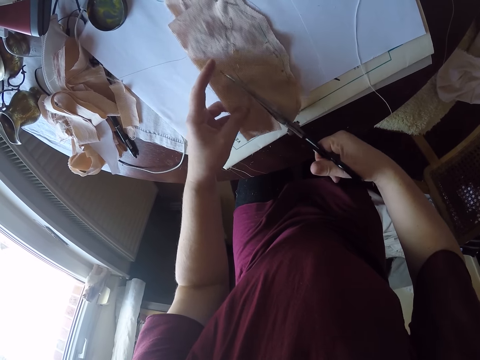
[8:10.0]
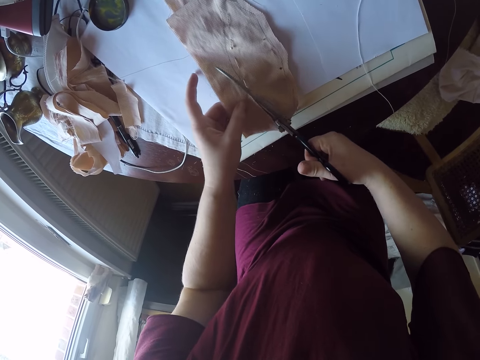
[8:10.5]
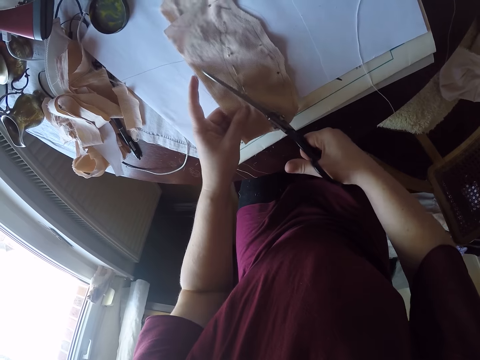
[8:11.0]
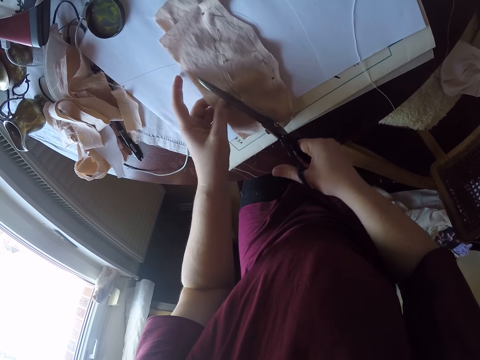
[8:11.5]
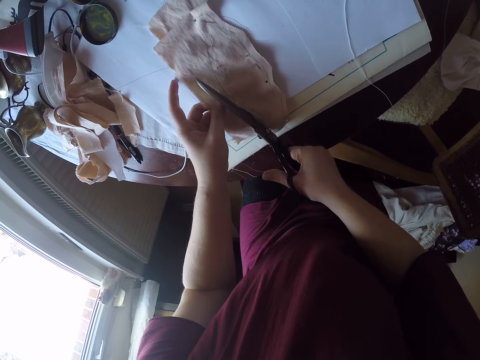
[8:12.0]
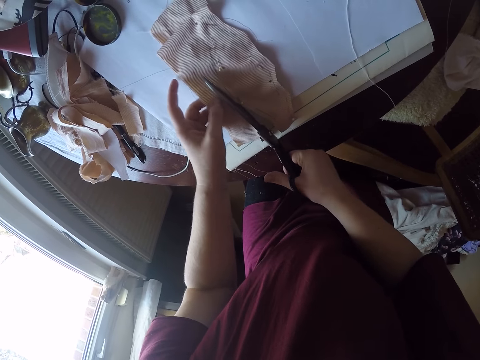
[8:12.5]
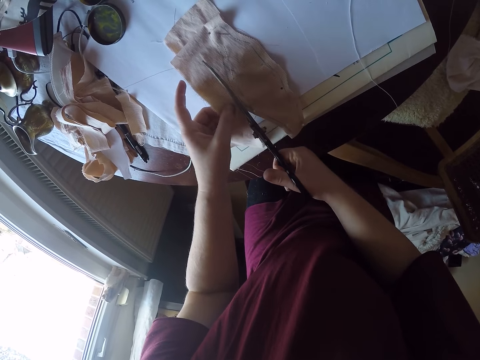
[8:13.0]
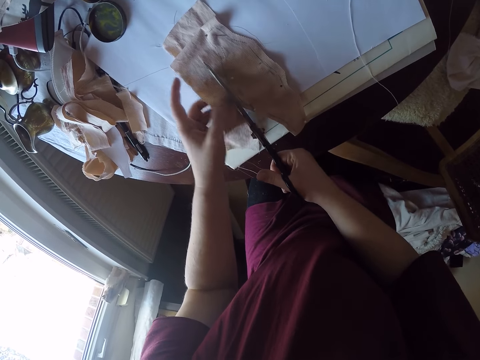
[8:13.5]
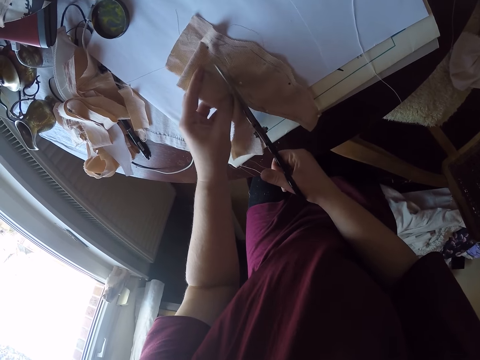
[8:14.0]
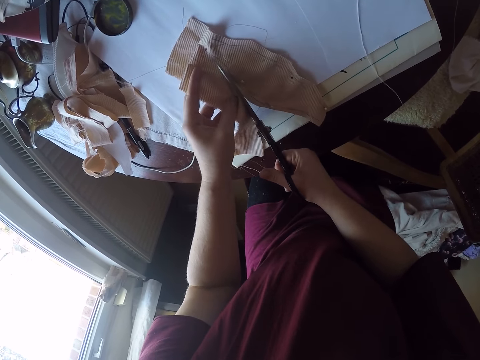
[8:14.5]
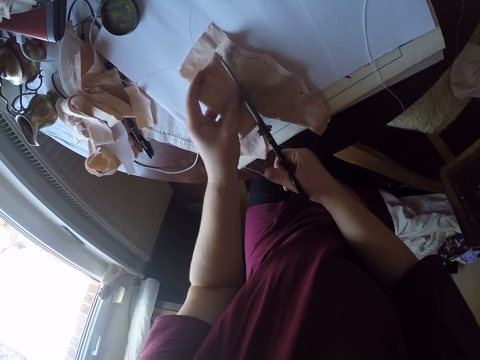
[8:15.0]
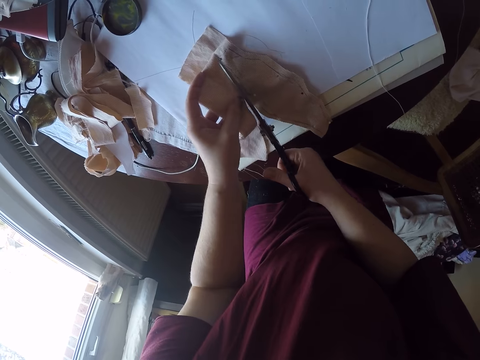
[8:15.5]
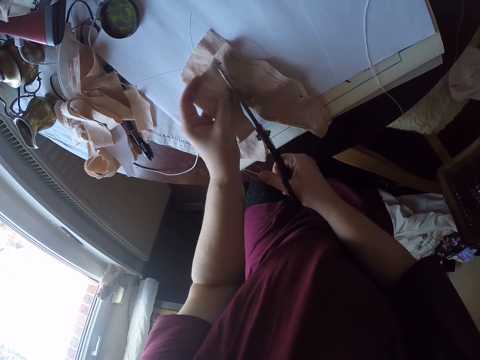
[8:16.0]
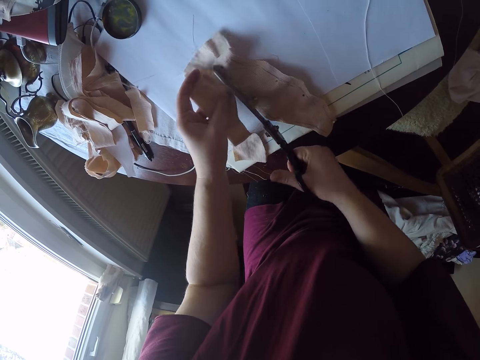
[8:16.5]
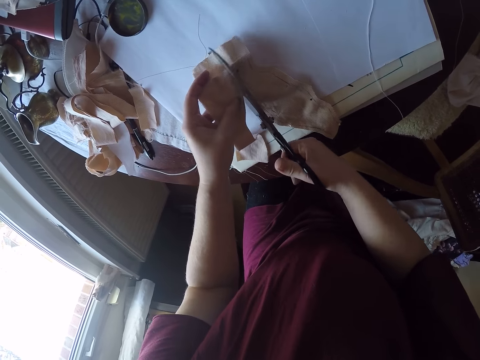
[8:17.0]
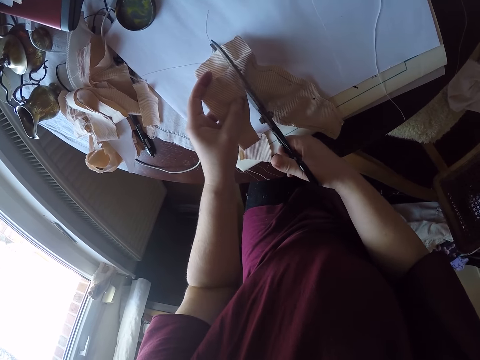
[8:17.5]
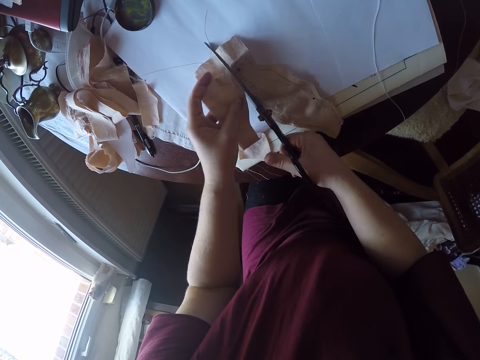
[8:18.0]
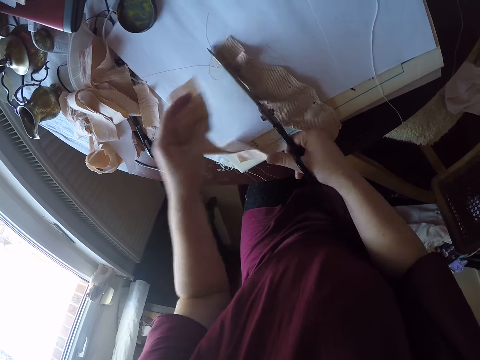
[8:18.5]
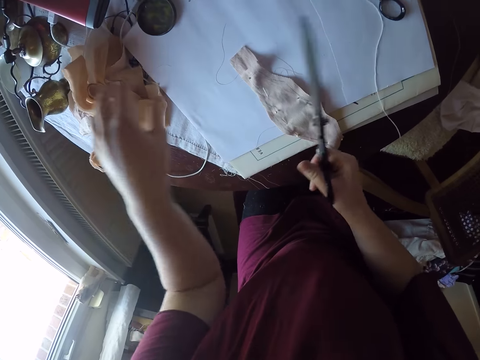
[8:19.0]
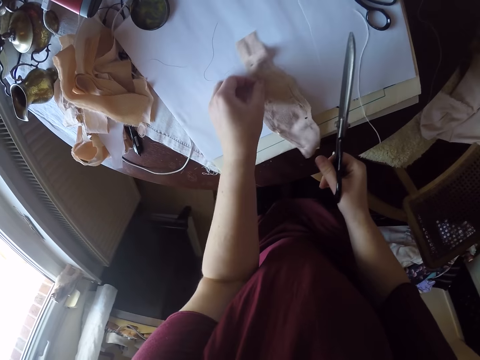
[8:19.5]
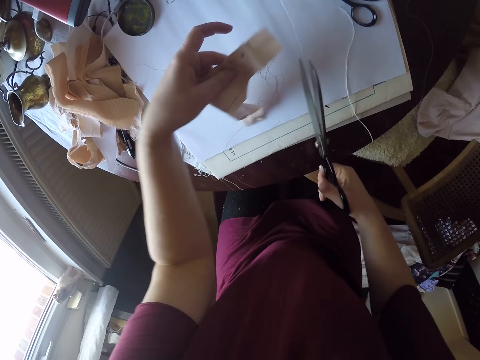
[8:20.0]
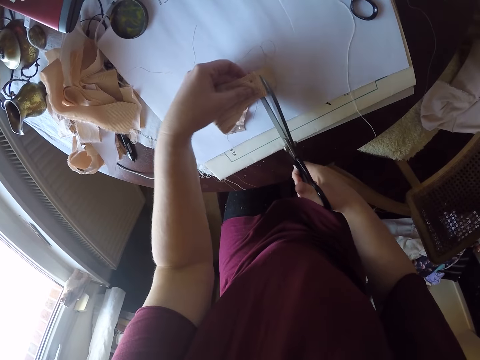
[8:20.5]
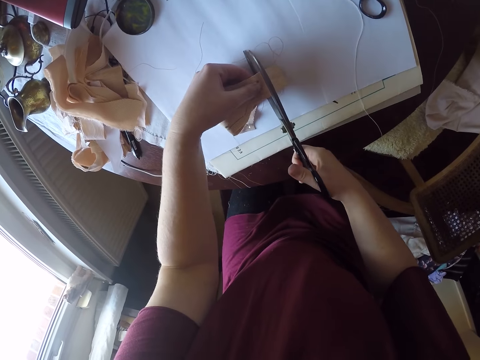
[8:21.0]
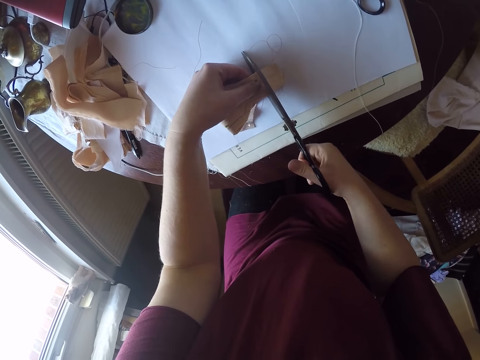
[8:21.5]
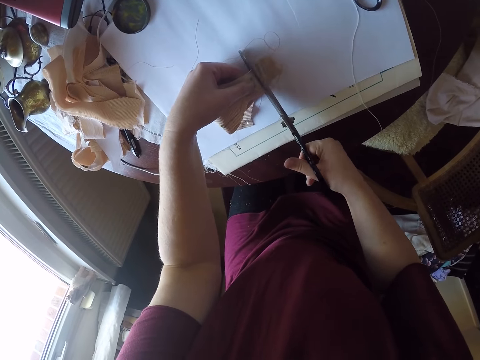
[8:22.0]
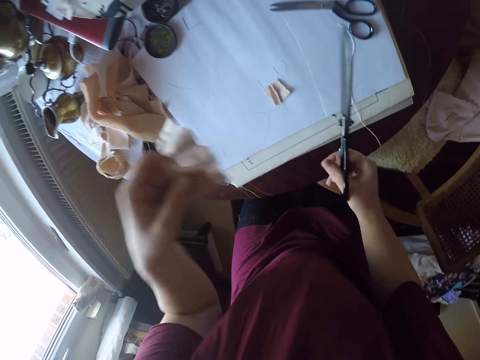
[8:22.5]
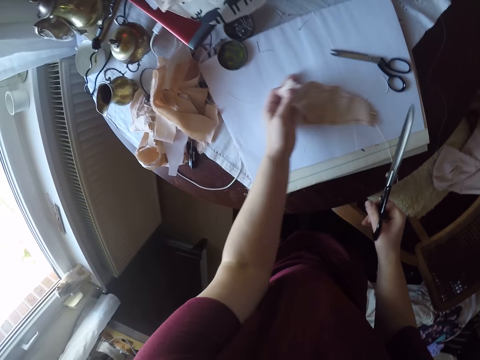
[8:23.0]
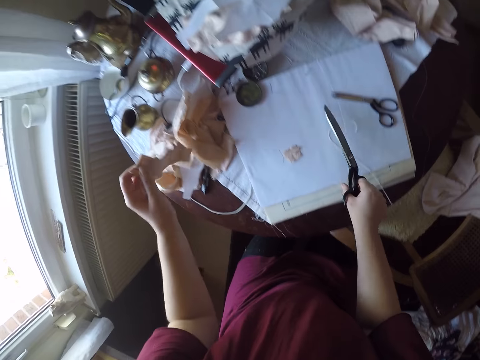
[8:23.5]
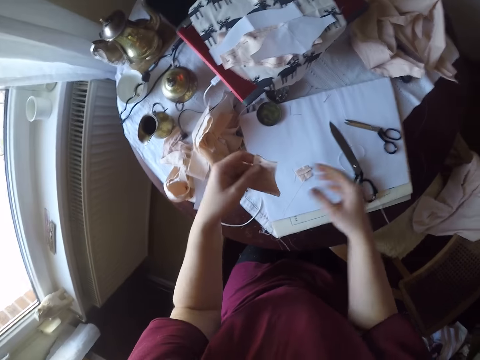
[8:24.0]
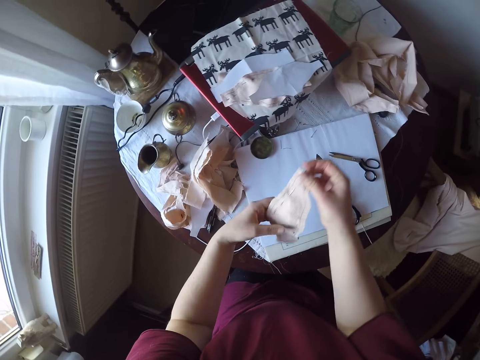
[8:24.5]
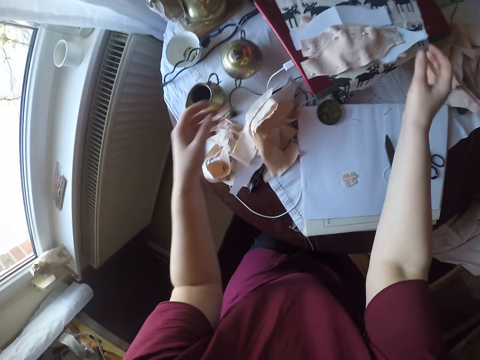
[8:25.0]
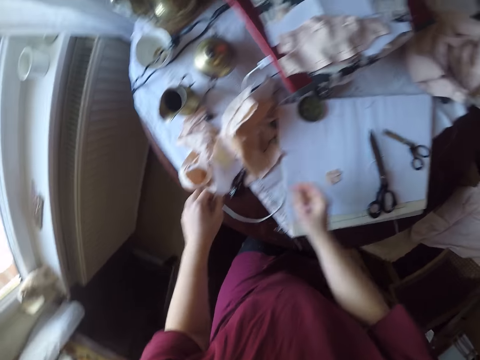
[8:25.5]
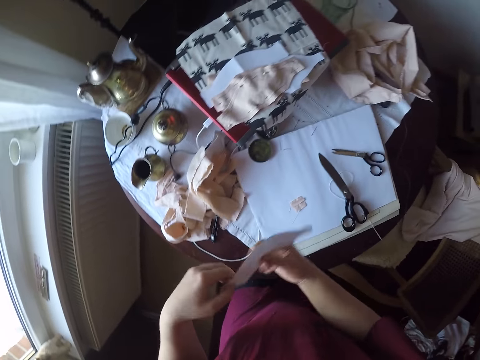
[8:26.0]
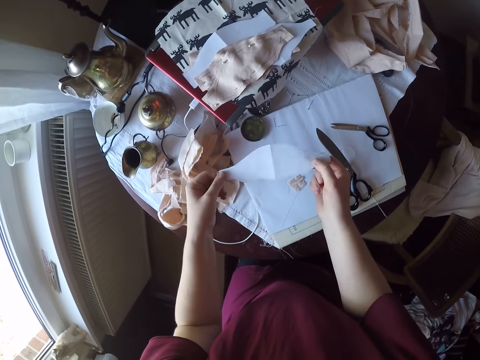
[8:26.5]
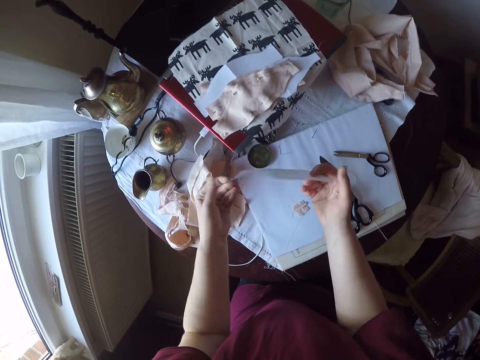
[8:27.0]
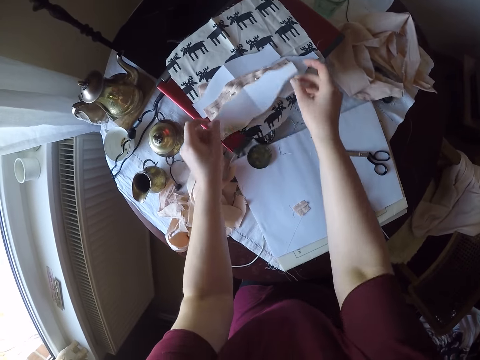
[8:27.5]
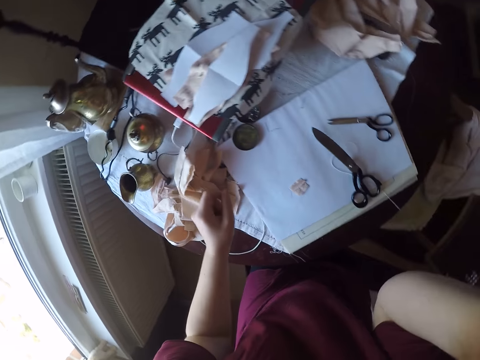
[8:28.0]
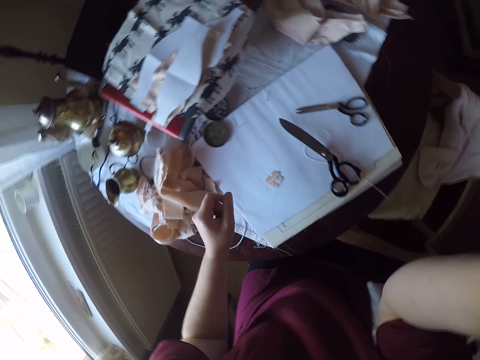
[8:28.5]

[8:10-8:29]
The camera wearer places aside a piece of cloth. They grab the other piece of cloth. They cut the piece. They lift the cloth from the table. They sweep away a remaining piece from the table. They drop the big scissors on the table. They drop the fabric on the table. They pick up the white paper from the left. They drop the white paper on the table.
